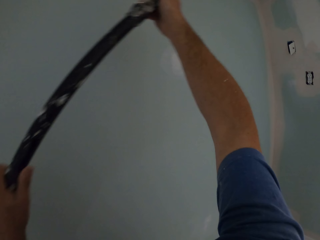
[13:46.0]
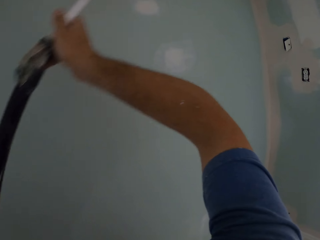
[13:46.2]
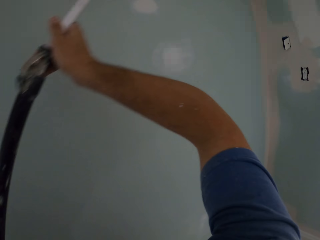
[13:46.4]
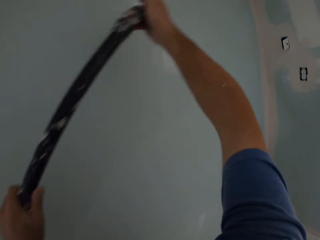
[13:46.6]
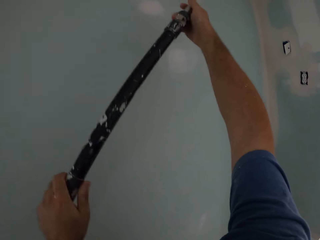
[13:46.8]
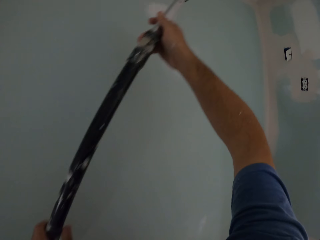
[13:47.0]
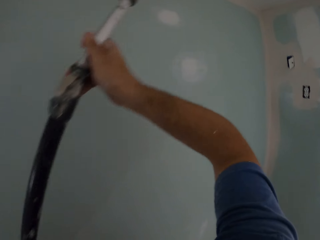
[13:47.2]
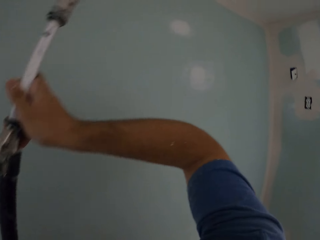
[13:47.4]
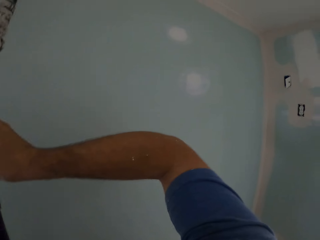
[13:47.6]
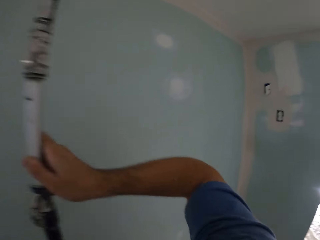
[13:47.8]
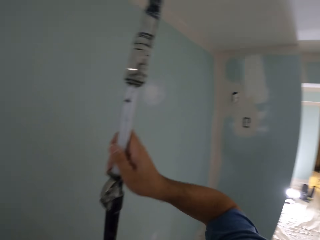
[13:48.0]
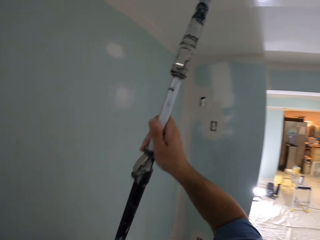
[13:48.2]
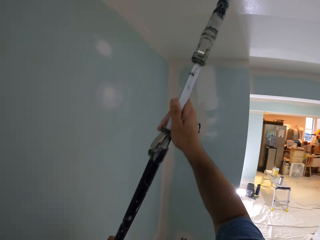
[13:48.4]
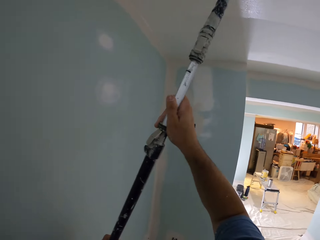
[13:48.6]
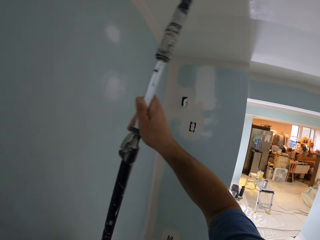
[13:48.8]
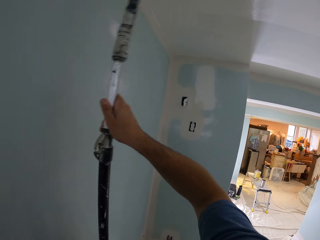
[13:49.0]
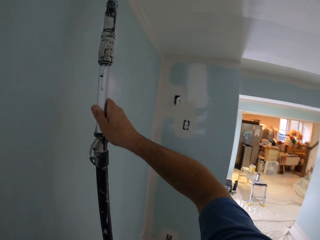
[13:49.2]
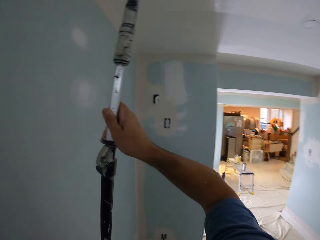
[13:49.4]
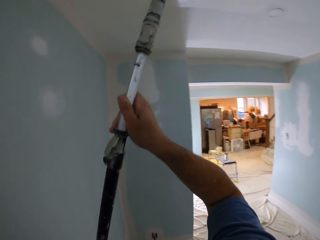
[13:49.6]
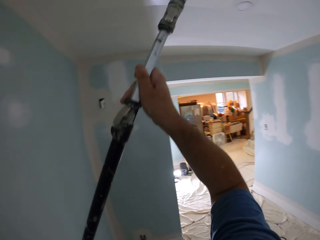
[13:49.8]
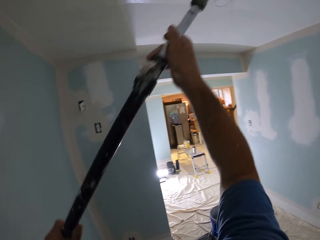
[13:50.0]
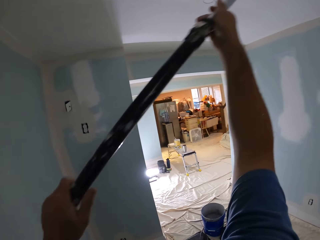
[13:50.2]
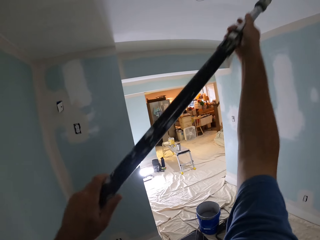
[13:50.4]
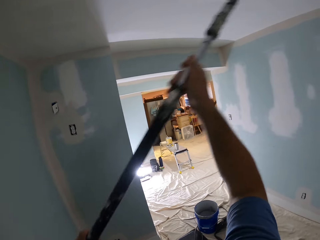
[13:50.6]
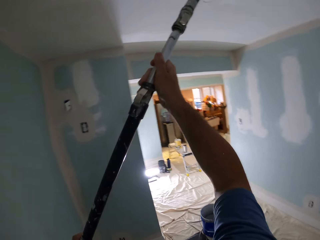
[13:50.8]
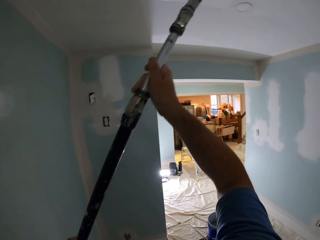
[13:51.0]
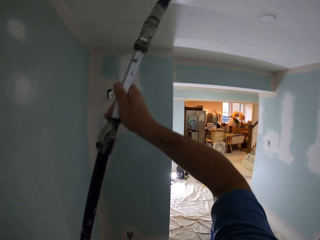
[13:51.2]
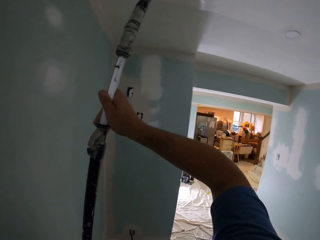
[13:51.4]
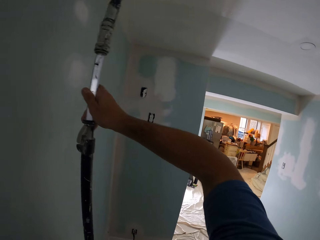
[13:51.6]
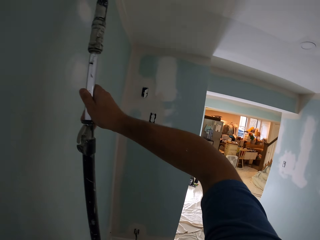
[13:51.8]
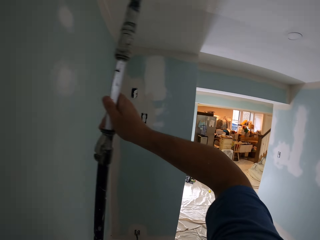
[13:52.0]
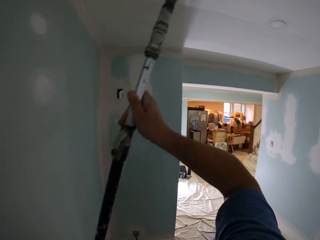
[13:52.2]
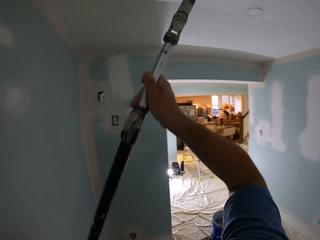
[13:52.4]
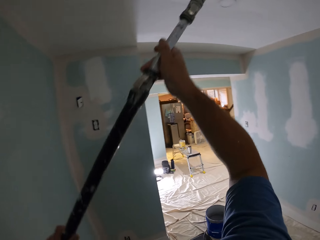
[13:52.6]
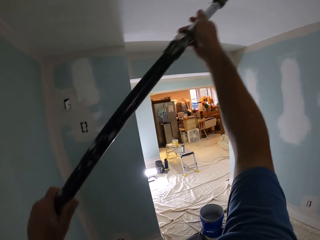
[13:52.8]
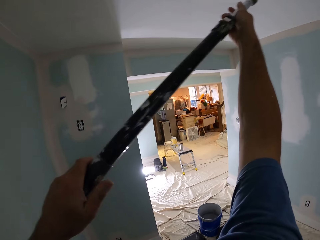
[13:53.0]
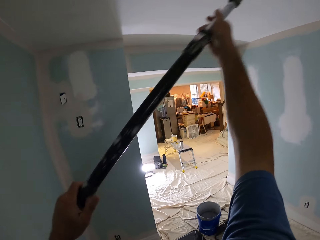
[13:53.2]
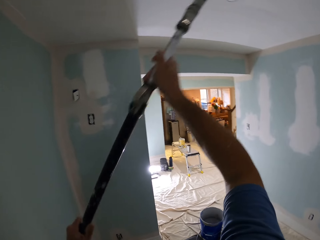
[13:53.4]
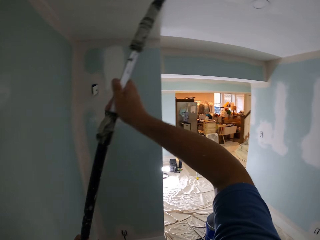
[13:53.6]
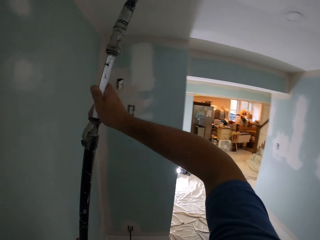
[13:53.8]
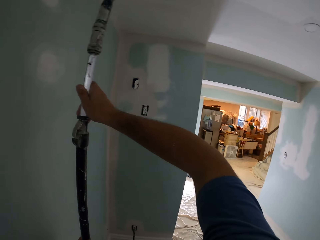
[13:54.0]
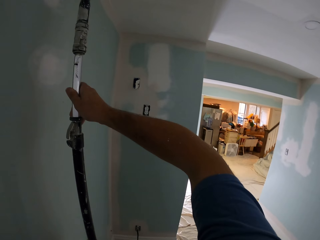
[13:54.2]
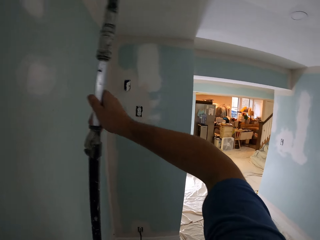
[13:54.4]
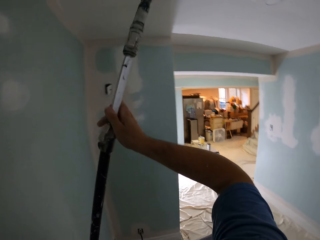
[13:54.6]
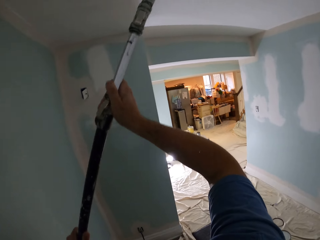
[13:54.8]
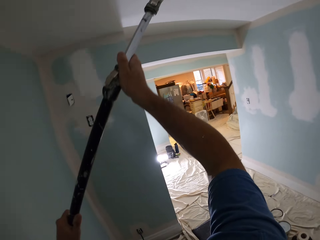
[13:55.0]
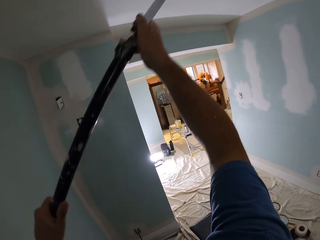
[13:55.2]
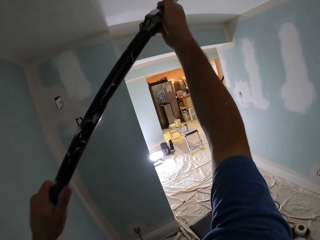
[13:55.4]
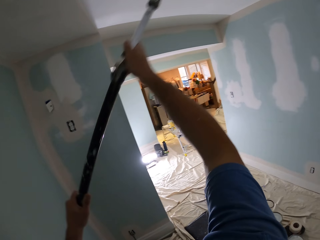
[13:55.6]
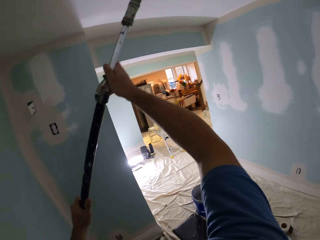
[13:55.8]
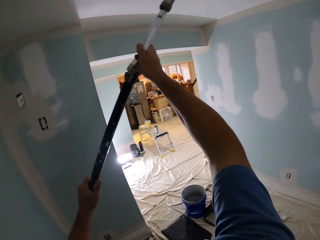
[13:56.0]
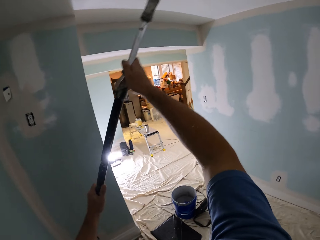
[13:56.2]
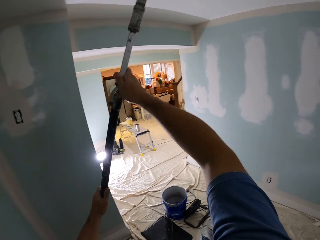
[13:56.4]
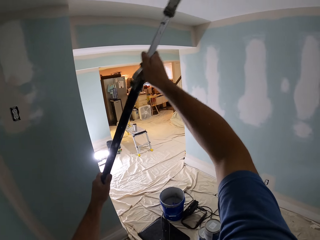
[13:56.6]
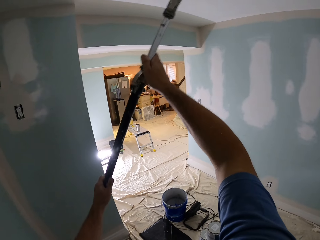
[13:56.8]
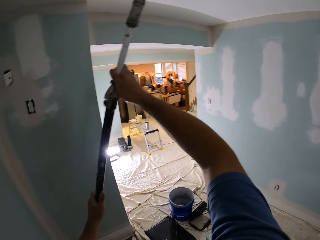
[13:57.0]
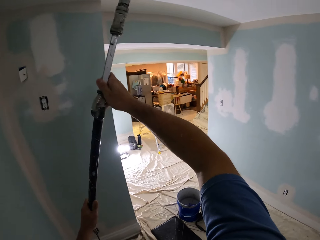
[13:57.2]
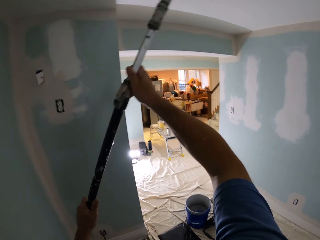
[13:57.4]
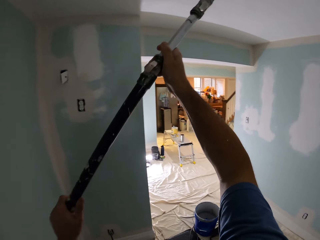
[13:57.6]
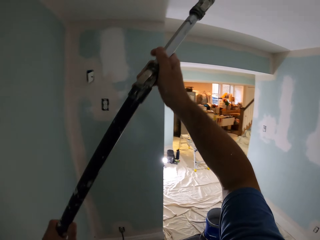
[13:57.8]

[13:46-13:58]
The camera wearer moves a paint roller from right to left continuously.

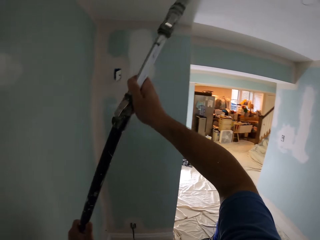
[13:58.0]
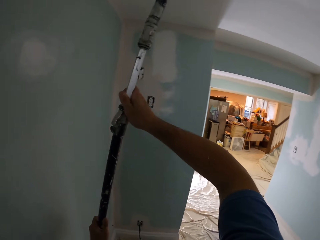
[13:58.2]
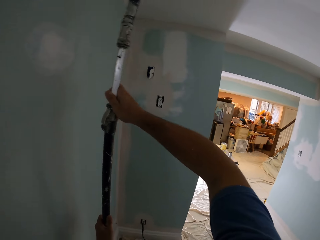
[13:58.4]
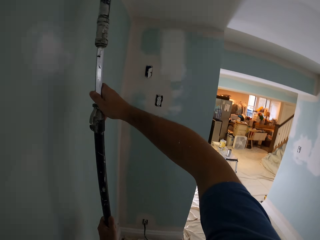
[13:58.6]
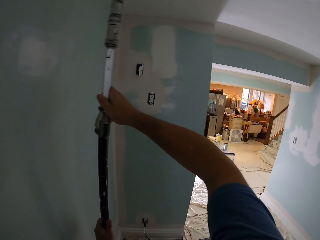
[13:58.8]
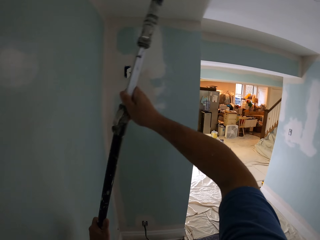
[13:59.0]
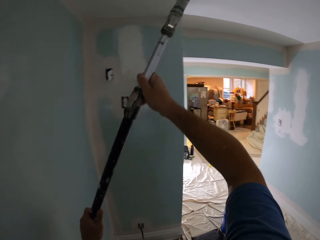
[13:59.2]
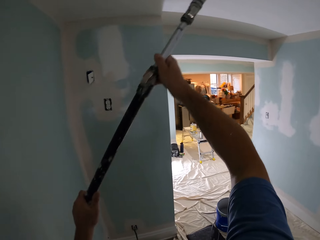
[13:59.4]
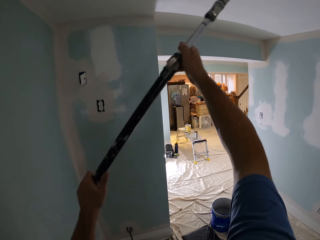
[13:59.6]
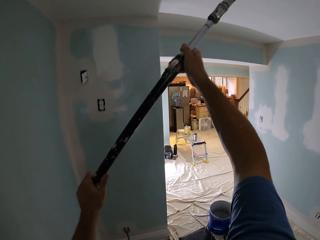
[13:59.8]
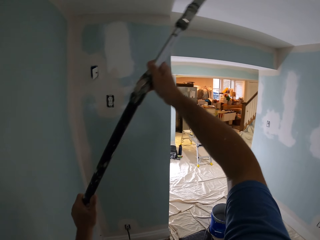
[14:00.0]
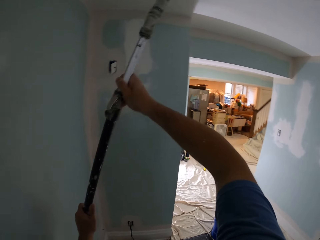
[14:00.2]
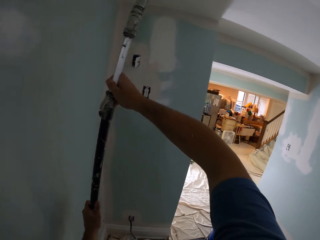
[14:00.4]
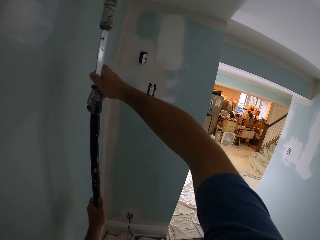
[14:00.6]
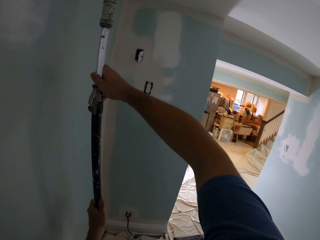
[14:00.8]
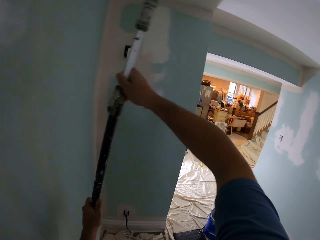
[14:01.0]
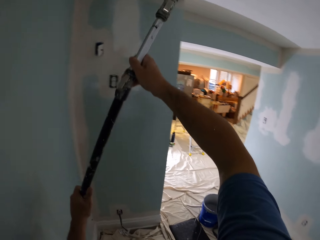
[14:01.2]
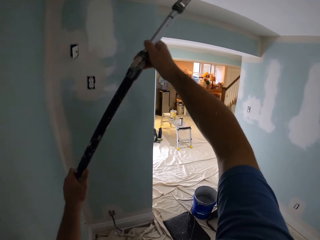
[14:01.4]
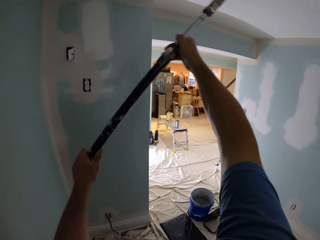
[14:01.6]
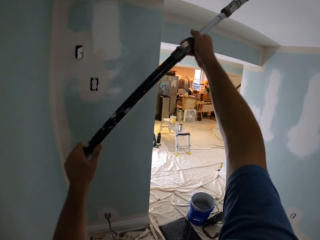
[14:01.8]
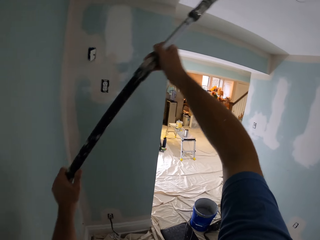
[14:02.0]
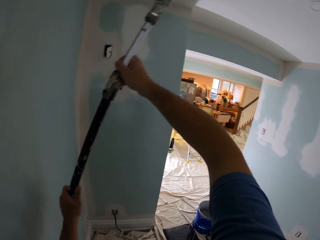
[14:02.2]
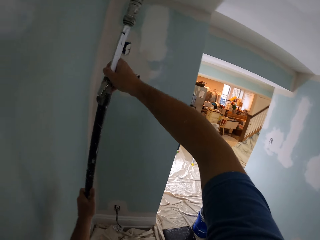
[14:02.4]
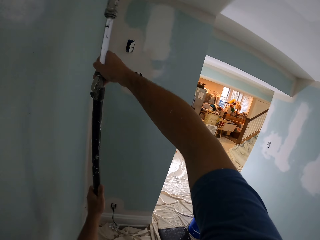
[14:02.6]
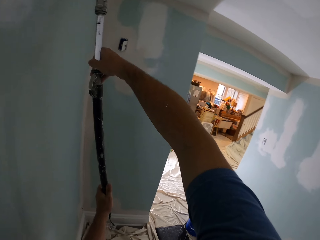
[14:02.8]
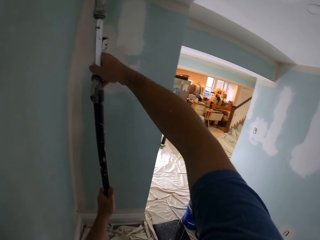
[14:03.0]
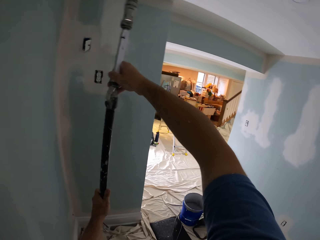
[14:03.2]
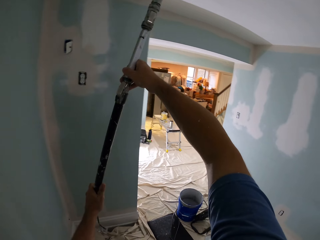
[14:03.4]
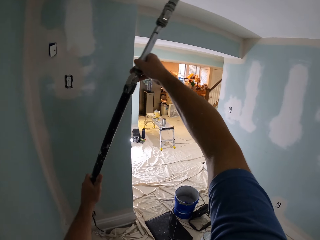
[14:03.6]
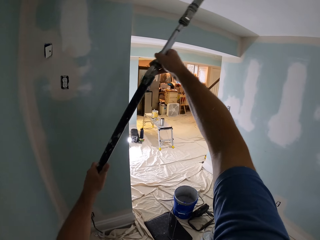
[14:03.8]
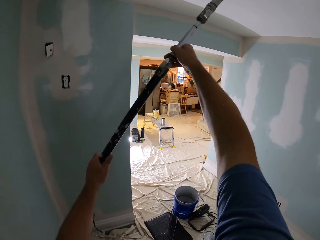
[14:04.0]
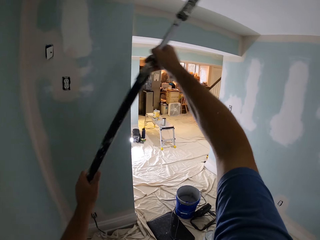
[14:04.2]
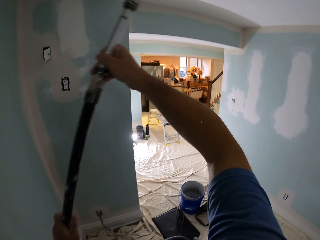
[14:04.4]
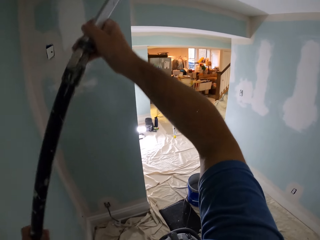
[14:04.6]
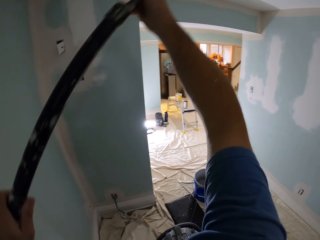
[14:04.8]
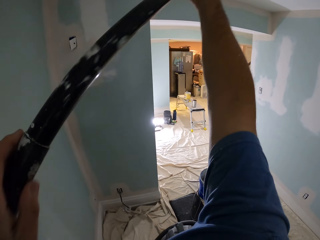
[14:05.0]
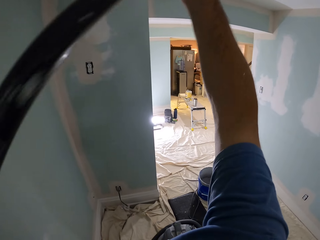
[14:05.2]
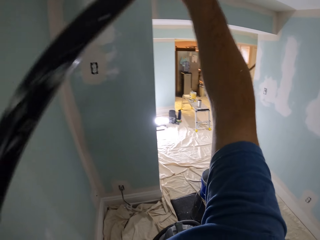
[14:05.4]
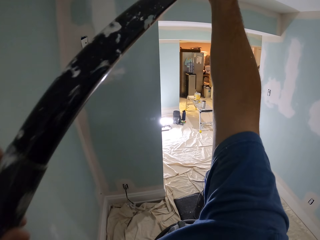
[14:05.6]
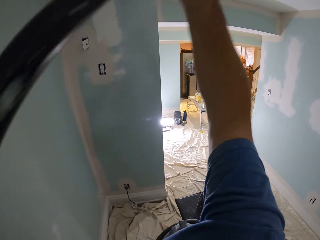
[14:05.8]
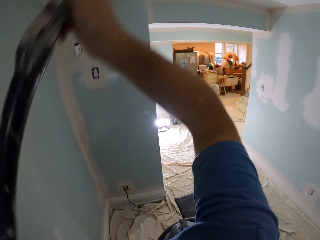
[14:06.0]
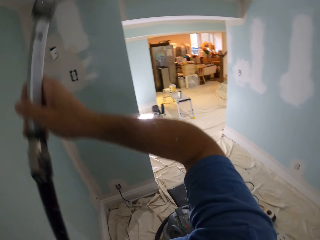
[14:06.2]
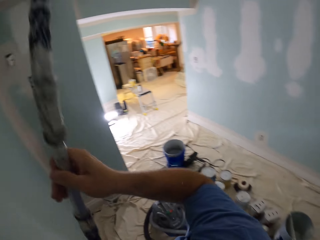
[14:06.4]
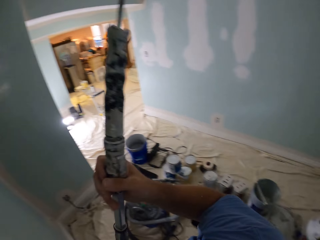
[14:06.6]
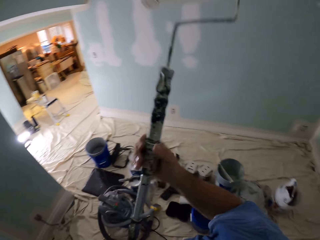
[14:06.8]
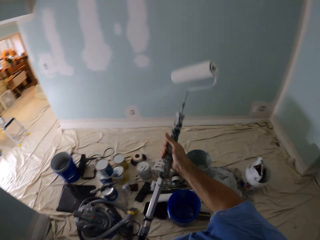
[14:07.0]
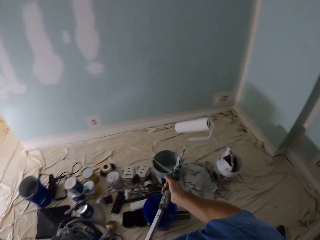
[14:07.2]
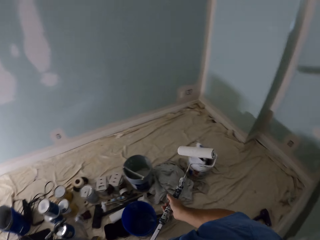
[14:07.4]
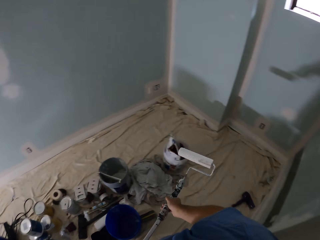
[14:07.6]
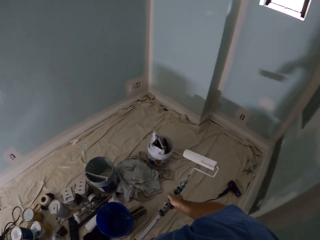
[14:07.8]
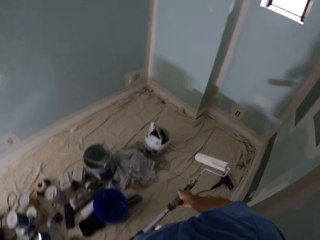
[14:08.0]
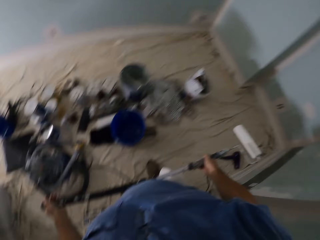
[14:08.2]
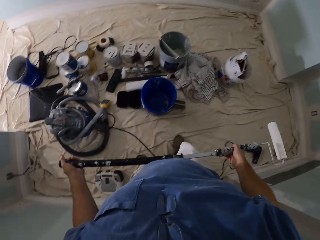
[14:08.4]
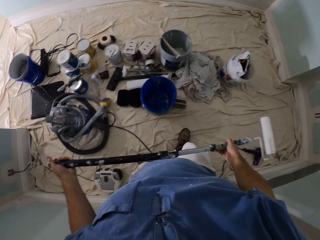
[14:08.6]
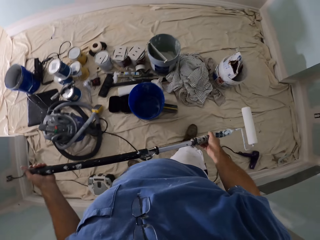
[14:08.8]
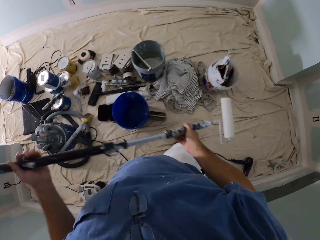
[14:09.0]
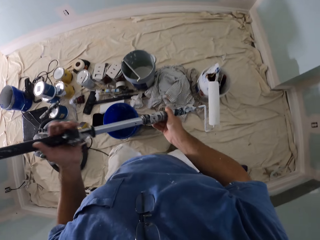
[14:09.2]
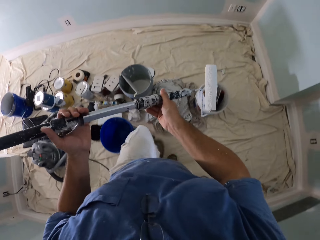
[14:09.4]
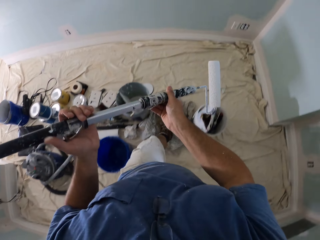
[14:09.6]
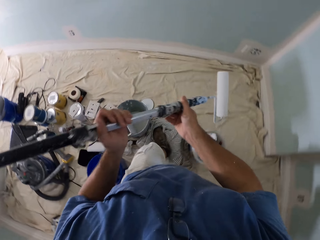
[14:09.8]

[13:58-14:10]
The camera wearer lowers a paint roller from right to left continuously. They walk towards the paint bucket on the floor. They hold the paint roller horizontally for a while.
